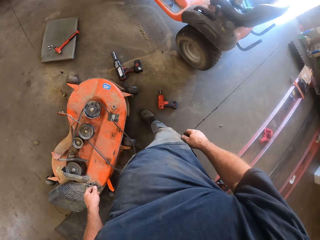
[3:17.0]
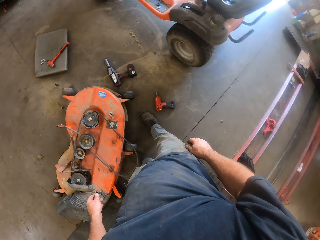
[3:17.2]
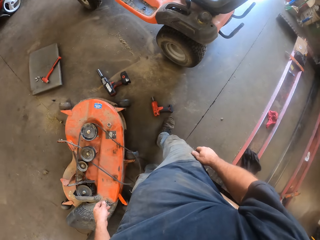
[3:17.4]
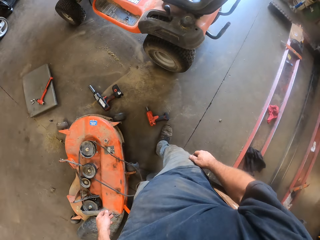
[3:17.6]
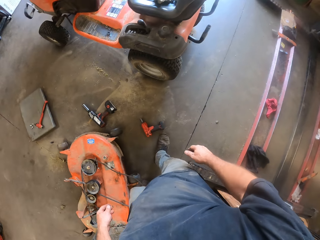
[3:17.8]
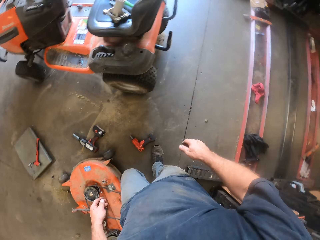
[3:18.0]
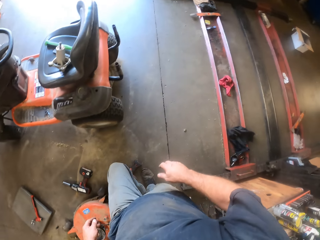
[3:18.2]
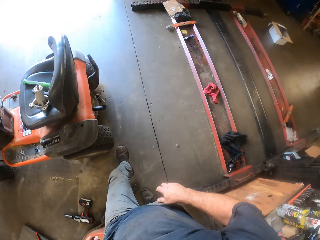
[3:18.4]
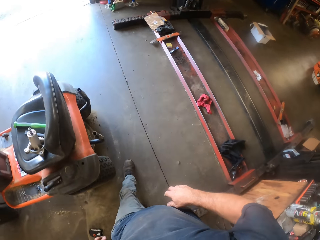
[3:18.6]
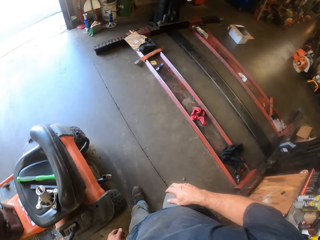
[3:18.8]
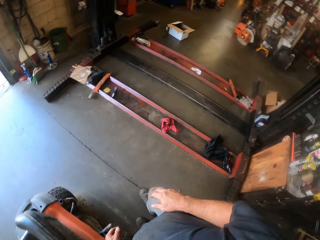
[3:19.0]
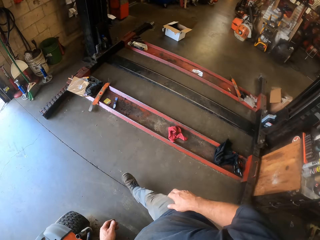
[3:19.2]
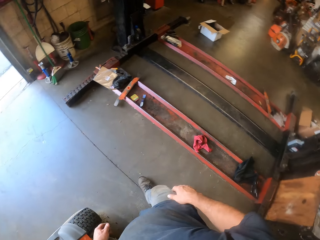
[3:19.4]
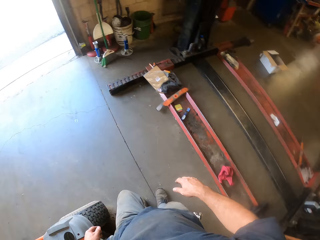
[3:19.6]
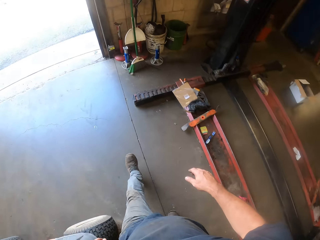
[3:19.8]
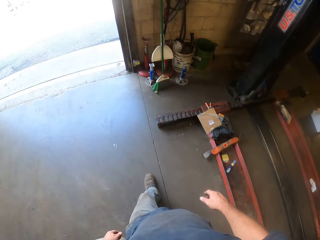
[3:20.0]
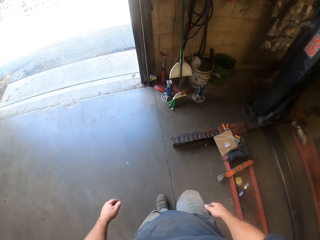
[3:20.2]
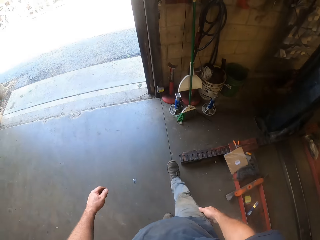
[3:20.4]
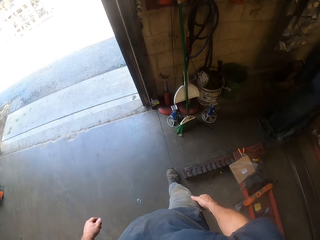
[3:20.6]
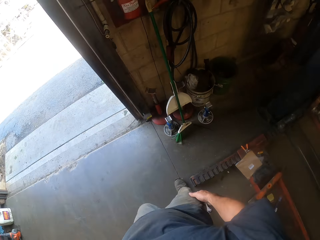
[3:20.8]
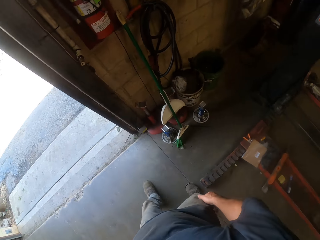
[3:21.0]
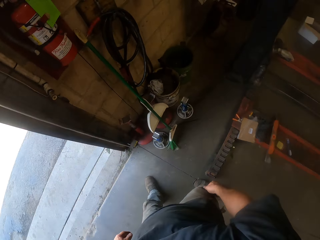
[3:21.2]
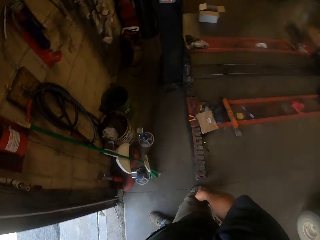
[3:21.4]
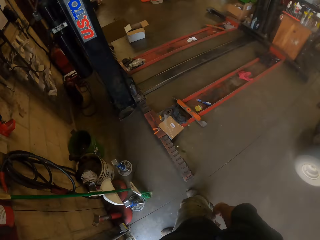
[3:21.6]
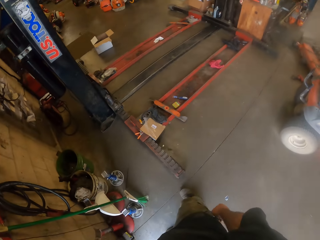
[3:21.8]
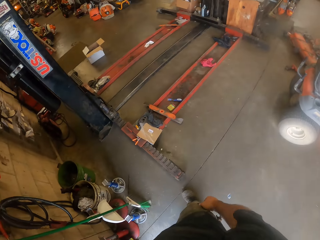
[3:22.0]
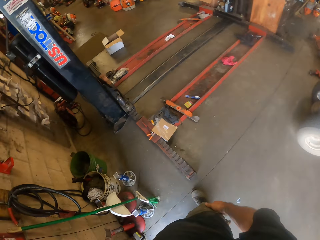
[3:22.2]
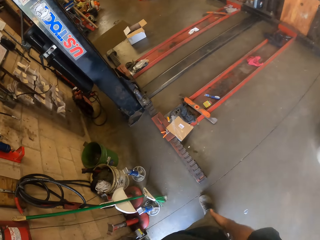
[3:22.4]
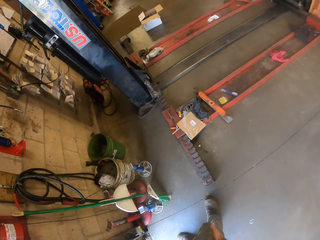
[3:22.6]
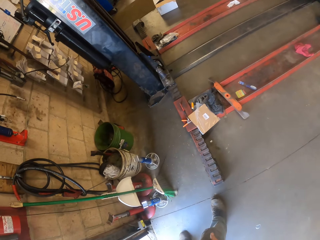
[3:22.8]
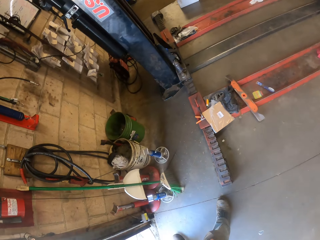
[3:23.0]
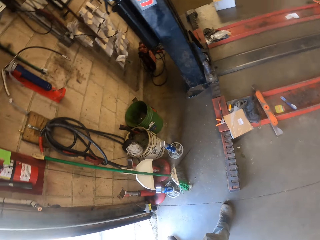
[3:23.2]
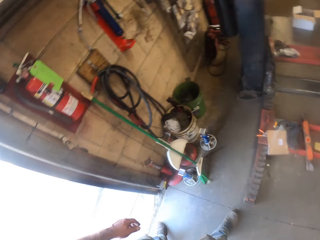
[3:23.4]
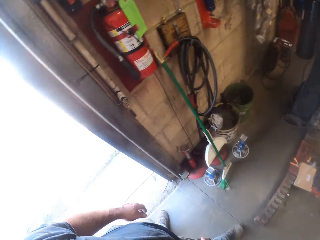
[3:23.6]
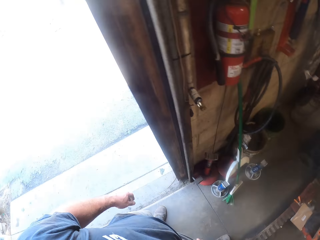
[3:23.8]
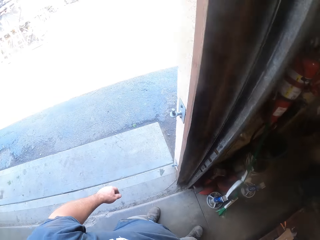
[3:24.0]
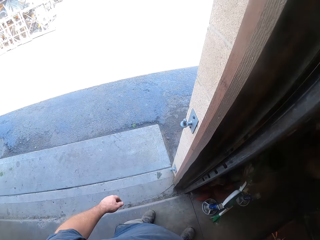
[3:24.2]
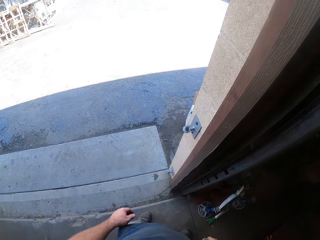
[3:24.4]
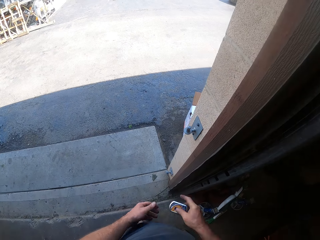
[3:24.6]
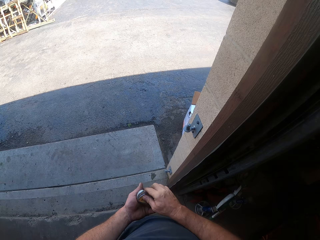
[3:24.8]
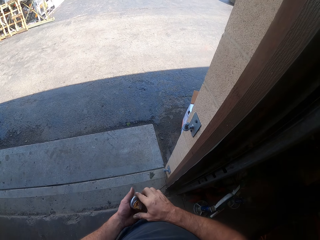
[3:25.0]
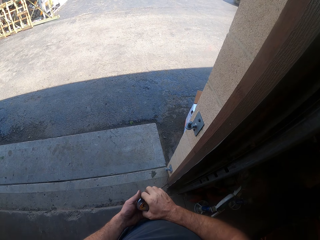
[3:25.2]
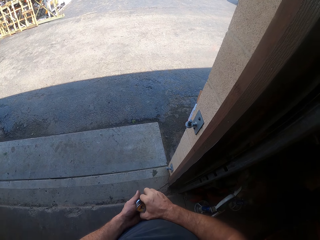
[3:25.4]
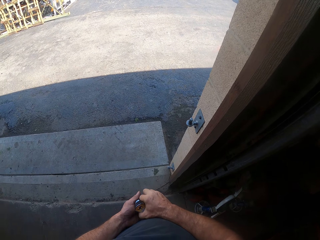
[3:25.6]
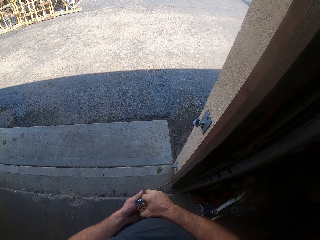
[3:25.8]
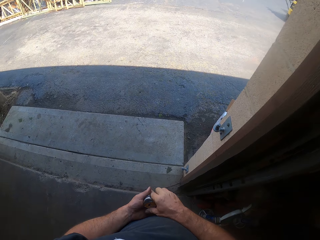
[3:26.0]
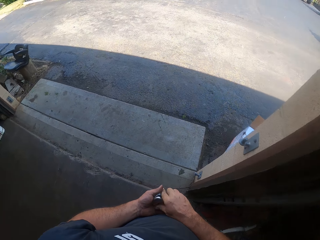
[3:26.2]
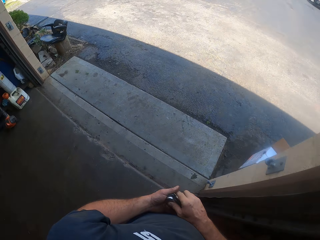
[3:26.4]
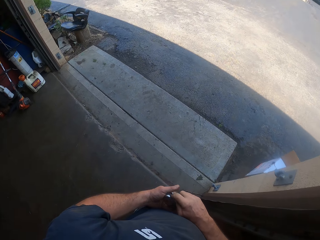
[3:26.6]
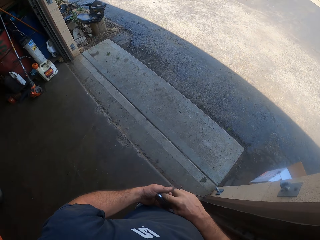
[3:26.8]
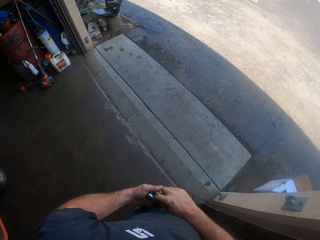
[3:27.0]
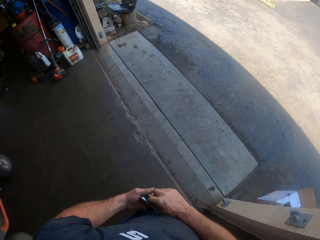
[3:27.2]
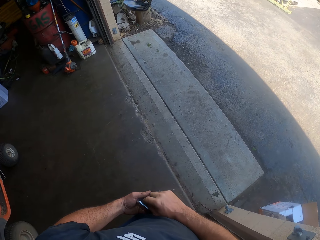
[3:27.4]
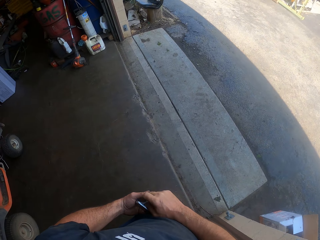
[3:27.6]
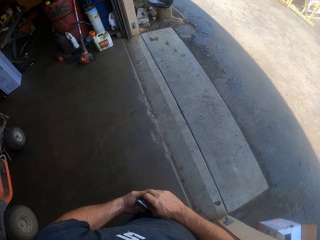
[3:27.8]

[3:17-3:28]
The camera wearer walks to the door. He turns to the right. He walks forward. He looks around the room. He looks outside. He holds something. He squeezes a paper in his left hand. He opens something.

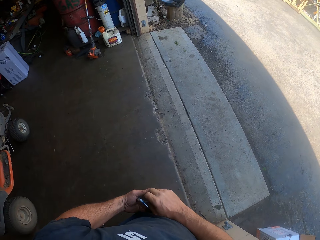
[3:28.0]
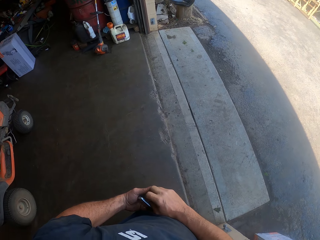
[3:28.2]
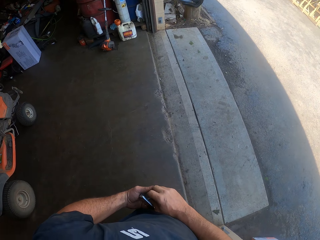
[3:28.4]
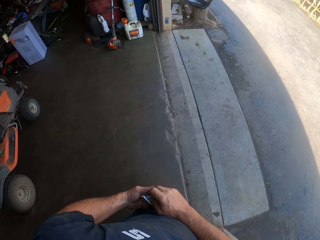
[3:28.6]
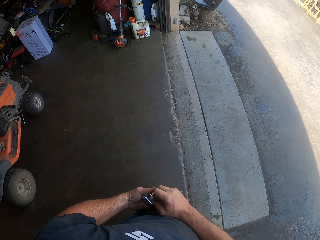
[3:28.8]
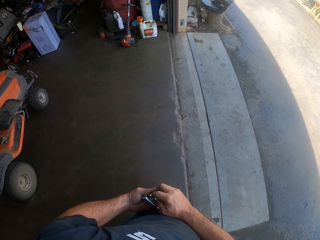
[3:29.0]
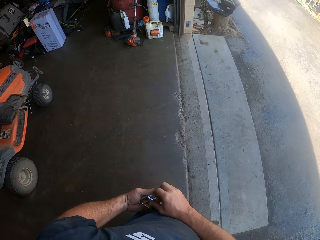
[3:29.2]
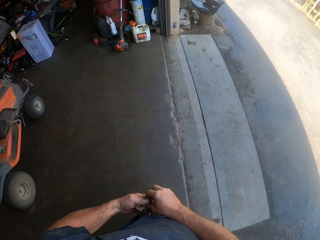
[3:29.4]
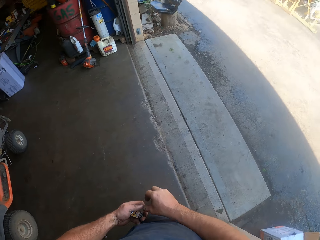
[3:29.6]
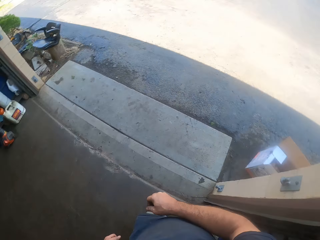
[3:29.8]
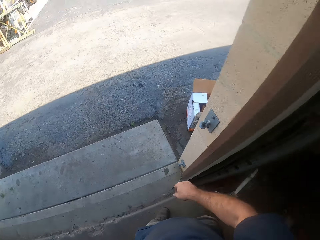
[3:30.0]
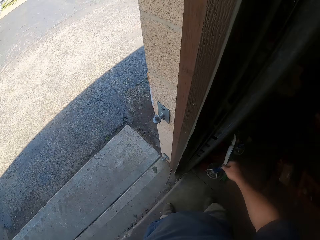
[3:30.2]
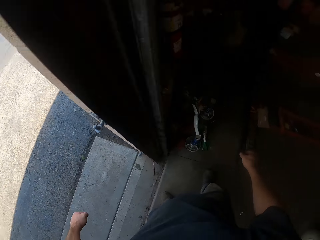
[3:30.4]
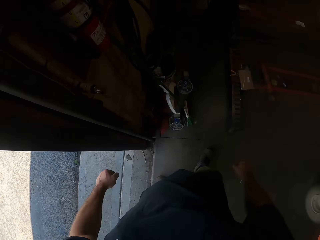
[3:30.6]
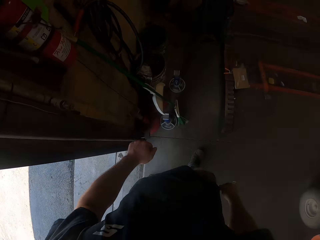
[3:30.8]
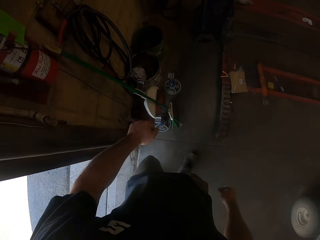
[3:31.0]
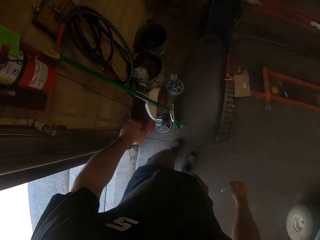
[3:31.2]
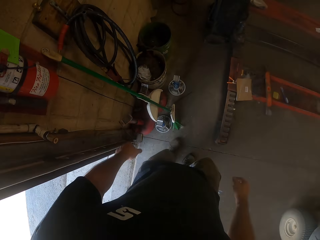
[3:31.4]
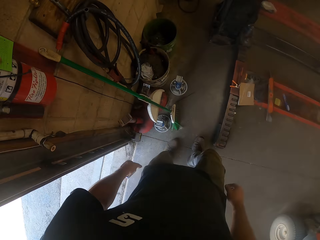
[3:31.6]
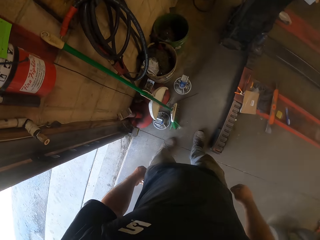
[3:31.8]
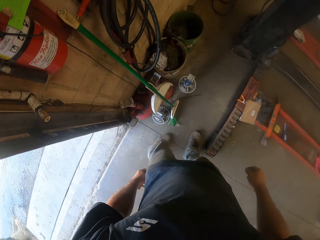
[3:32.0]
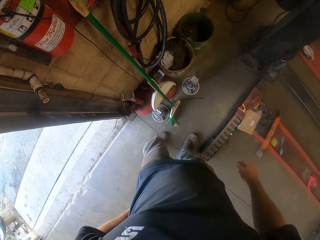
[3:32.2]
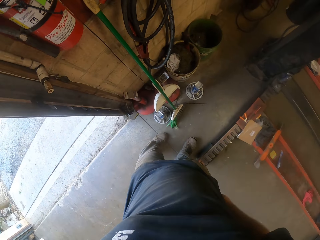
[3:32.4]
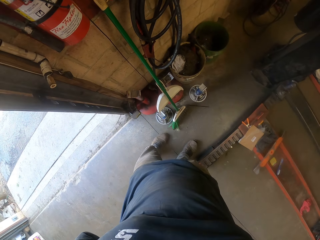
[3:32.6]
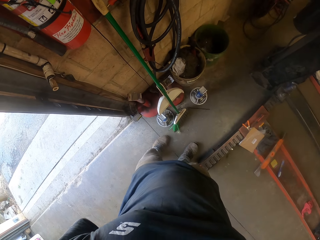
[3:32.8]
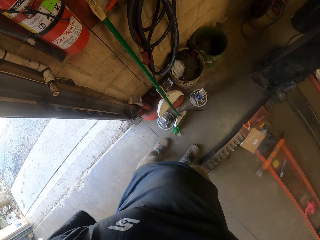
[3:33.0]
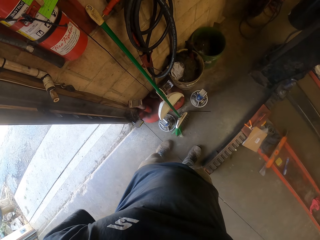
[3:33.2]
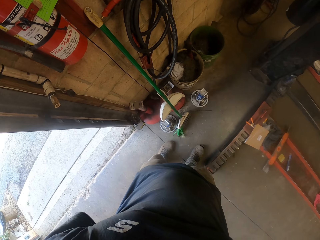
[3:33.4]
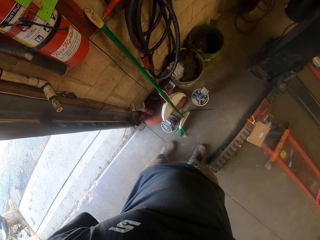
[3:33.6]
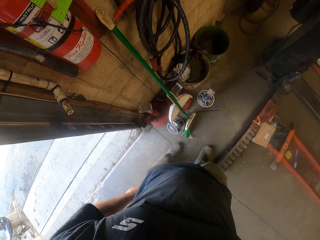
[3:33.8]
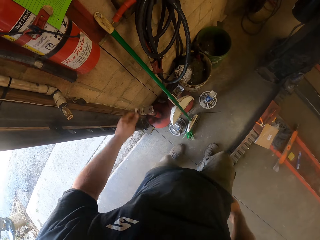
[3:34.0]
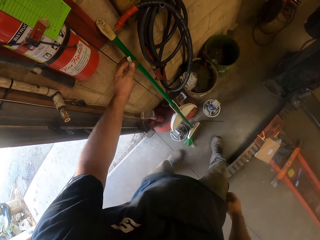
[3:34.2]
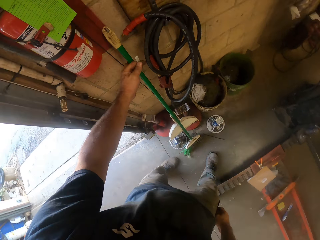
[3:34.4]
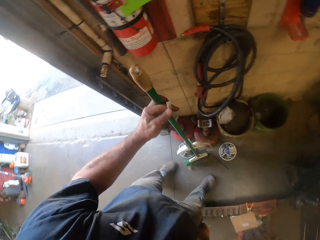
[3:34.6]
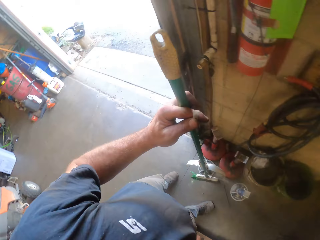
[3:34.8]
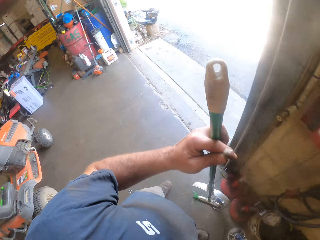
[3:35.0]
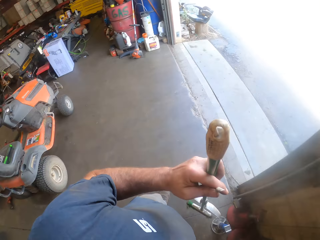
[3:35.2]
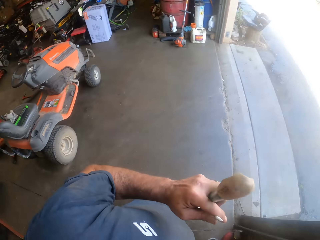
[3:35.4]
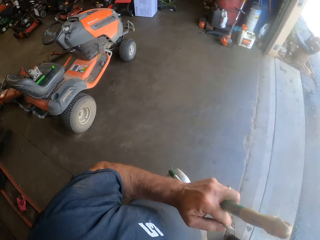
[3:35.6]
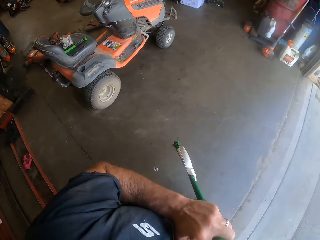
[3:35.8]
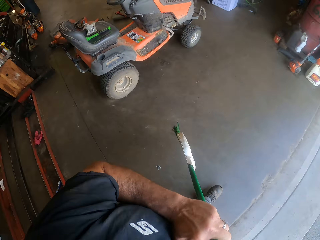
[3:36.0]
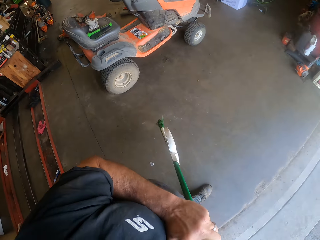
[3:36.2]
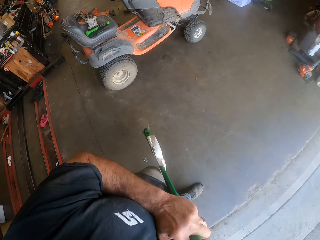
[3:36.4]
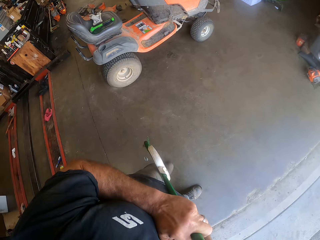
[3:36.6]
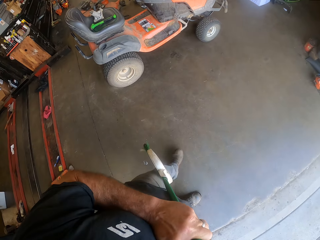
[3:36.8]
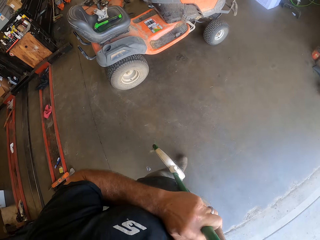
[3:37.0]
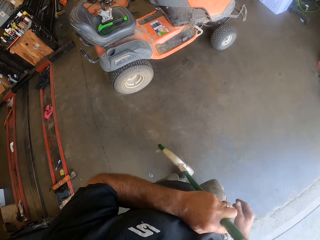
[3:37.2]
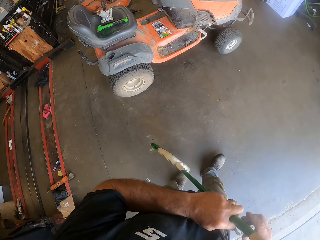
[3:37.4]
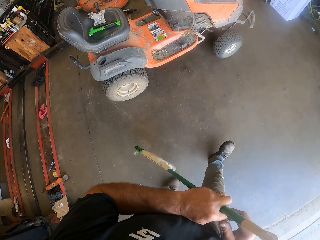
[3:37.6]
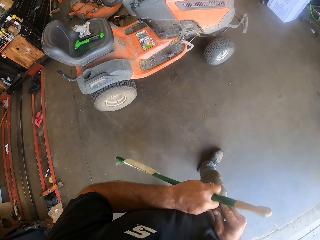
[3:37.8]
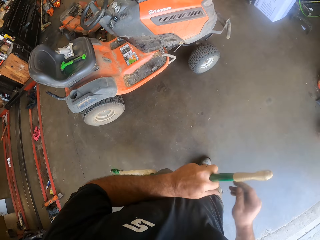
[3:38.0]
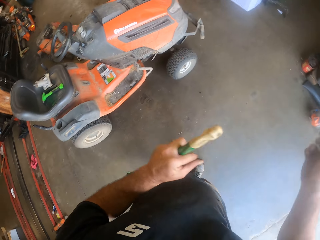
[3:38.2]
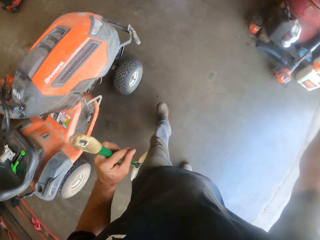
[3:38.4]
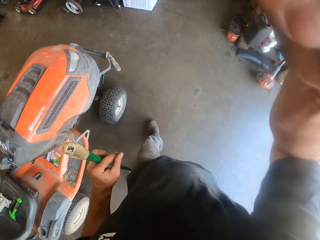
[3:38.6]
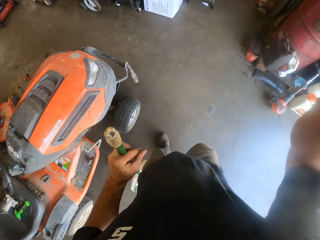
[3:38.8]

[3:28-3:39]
The camera wearer looks around the room. He closes something. He turns to the right. He puts the paper in his pocket with his left hand. He picks up a broom with his right hand. He holds the broom handle. He lifts the broom. He walks toward a lawn mower. He turns to the left. He walks forward. He lifts his right hand.
